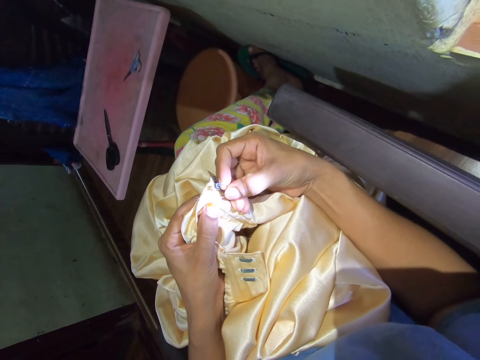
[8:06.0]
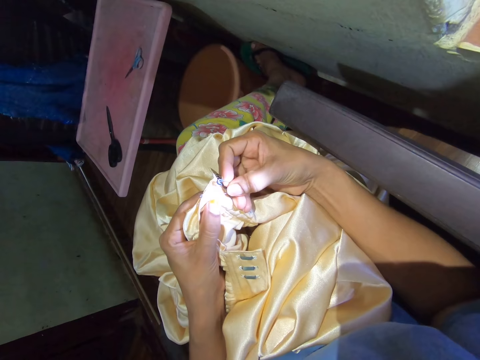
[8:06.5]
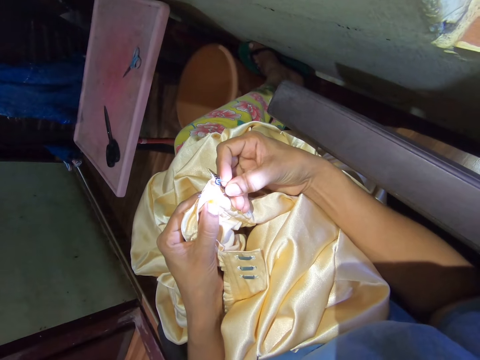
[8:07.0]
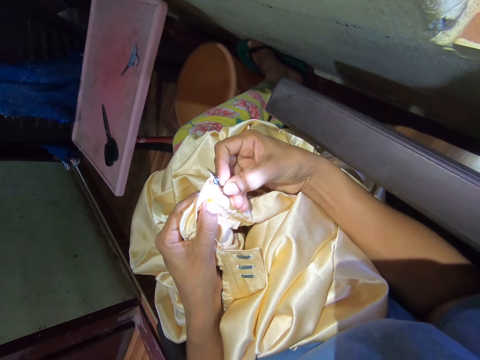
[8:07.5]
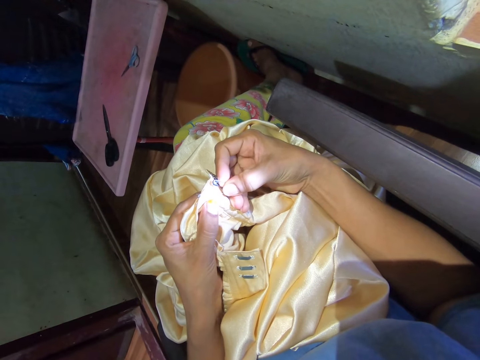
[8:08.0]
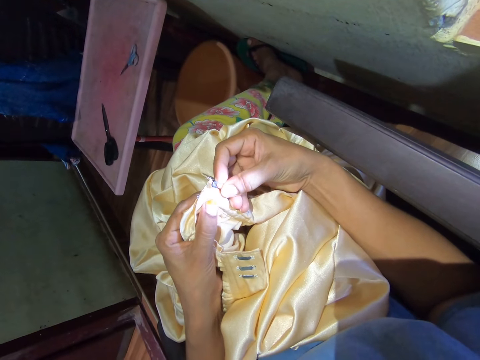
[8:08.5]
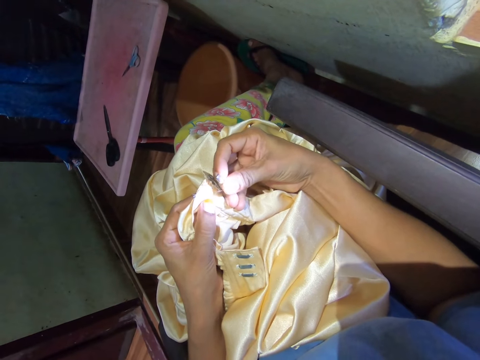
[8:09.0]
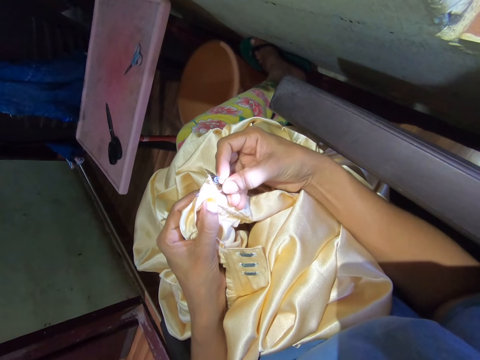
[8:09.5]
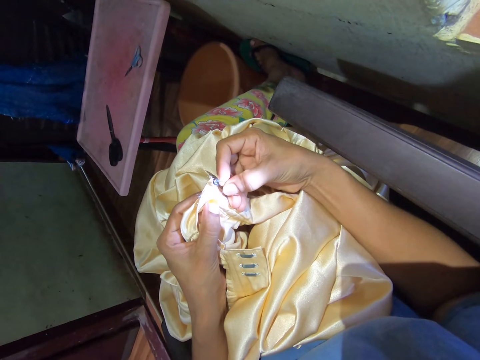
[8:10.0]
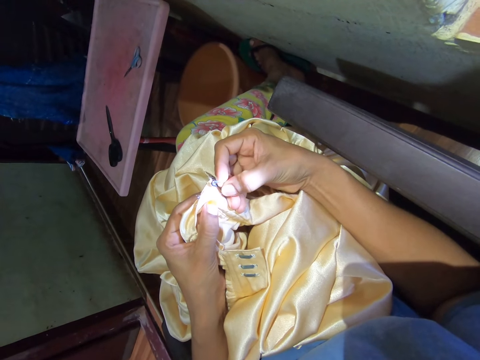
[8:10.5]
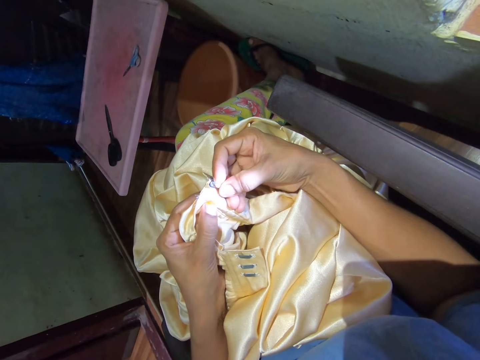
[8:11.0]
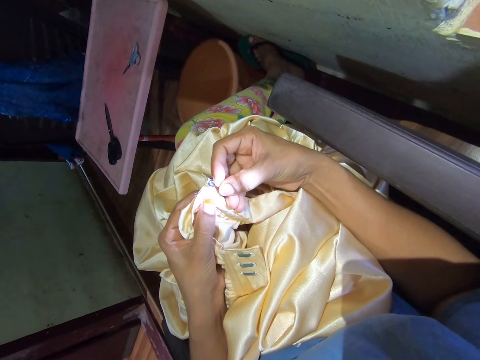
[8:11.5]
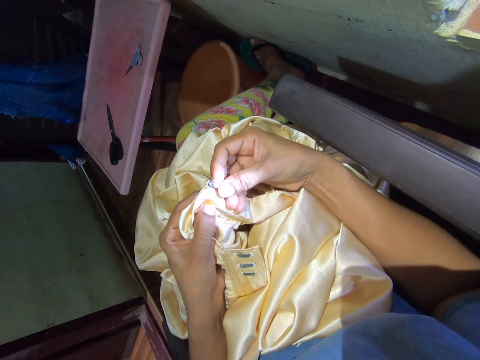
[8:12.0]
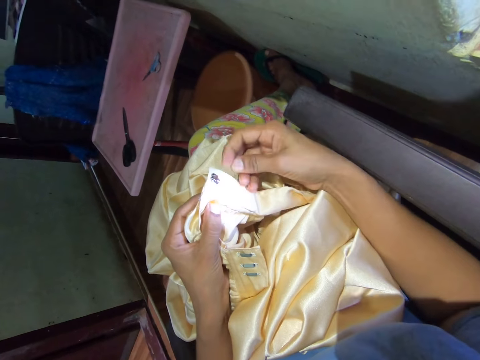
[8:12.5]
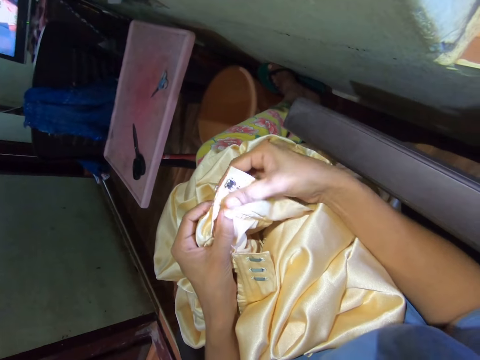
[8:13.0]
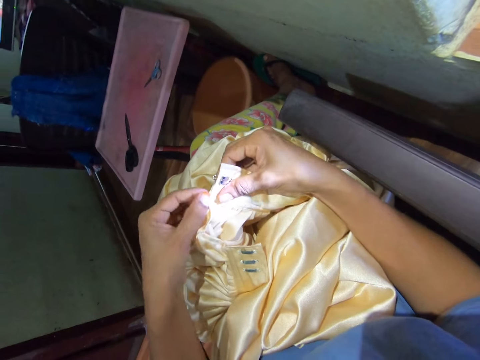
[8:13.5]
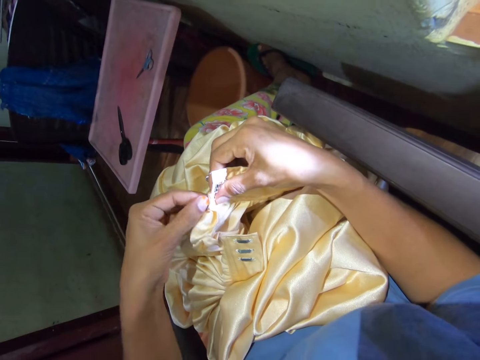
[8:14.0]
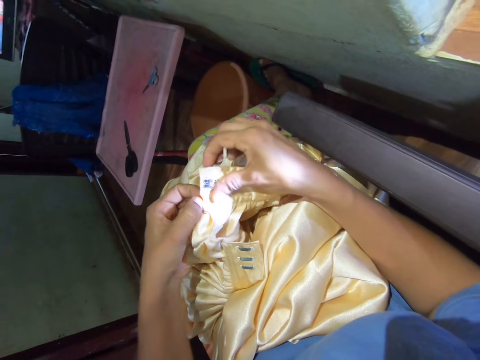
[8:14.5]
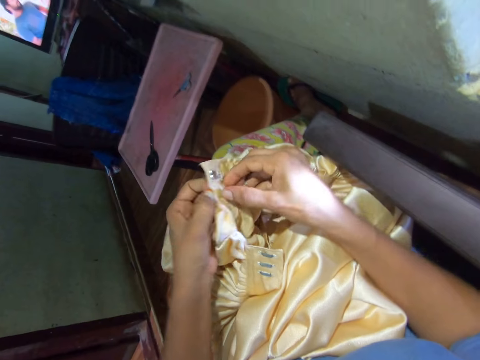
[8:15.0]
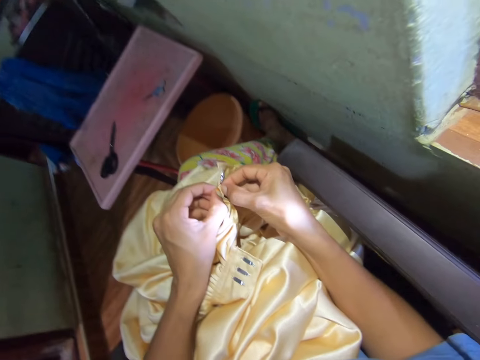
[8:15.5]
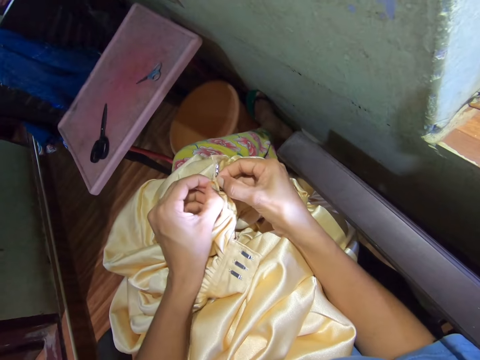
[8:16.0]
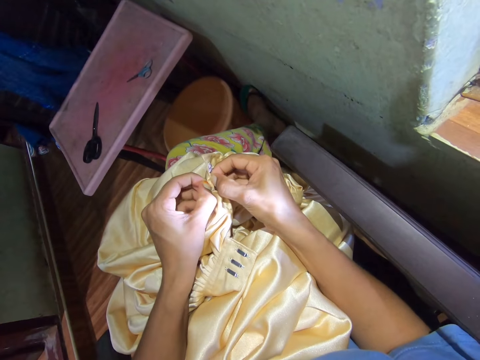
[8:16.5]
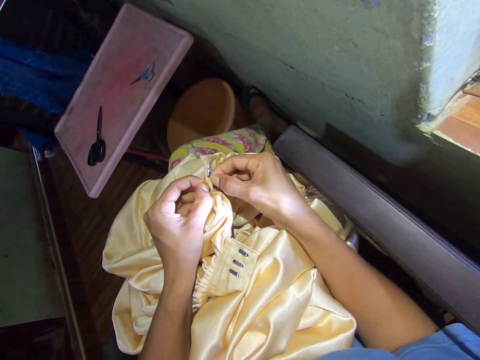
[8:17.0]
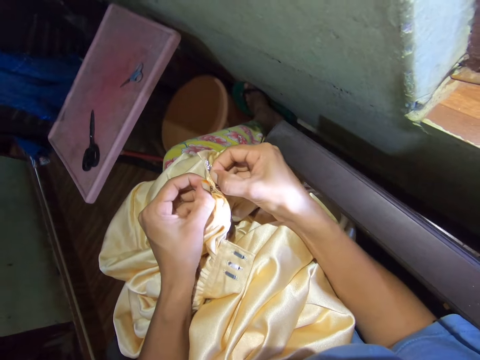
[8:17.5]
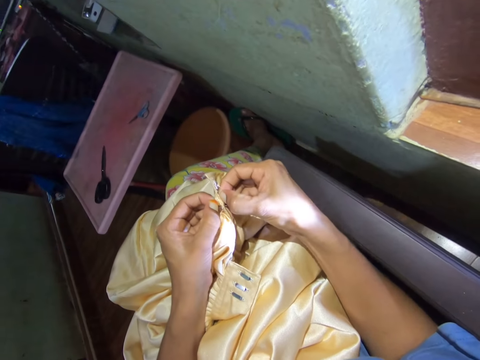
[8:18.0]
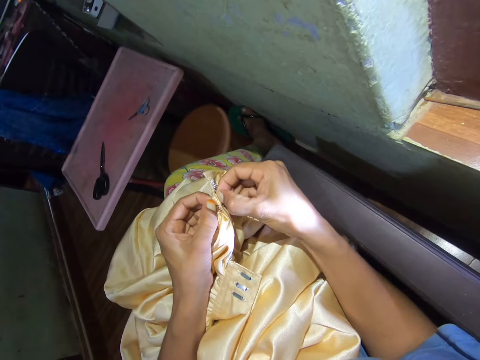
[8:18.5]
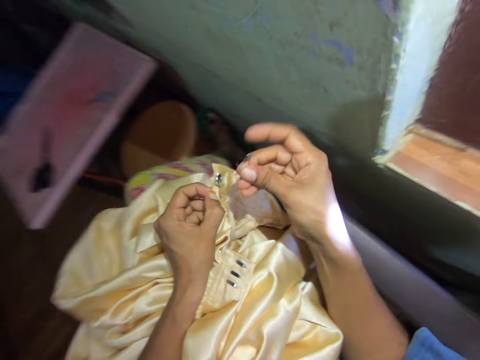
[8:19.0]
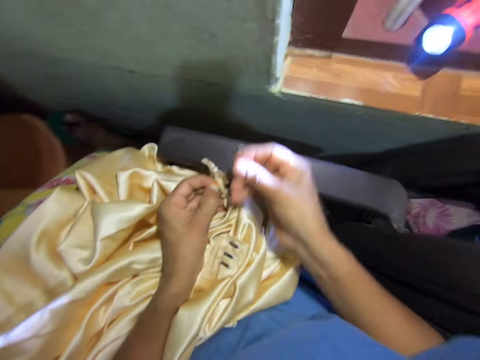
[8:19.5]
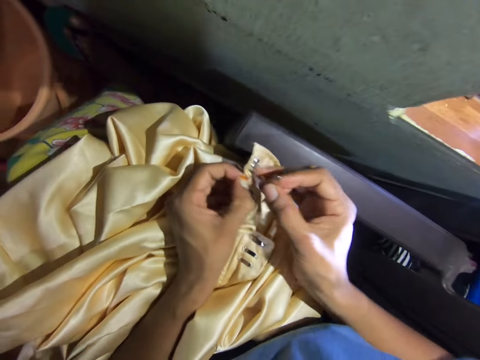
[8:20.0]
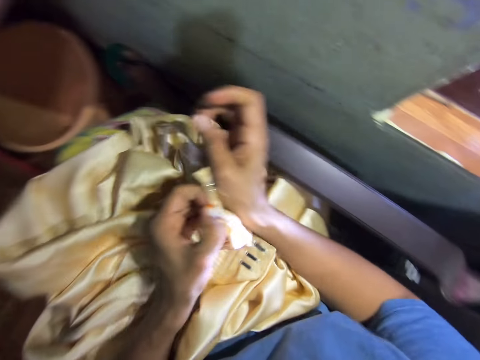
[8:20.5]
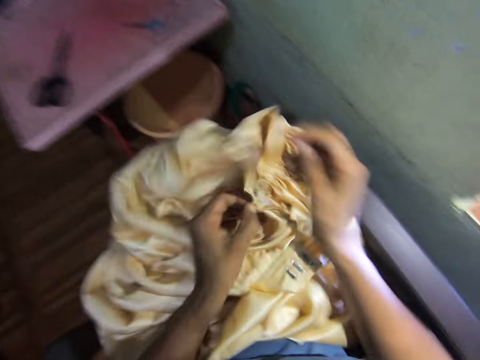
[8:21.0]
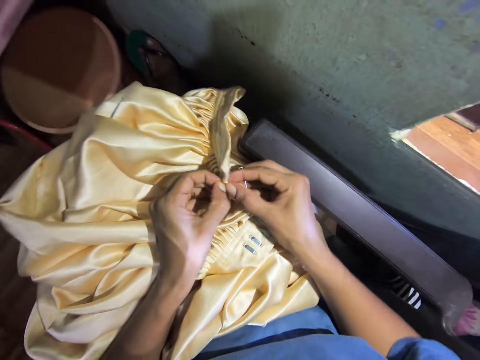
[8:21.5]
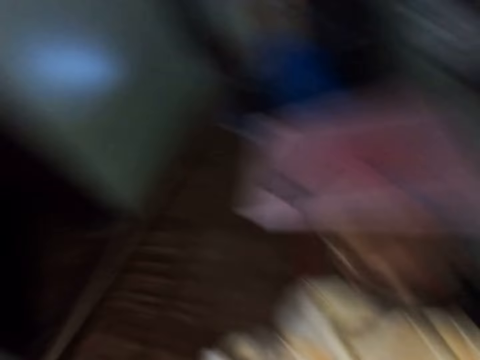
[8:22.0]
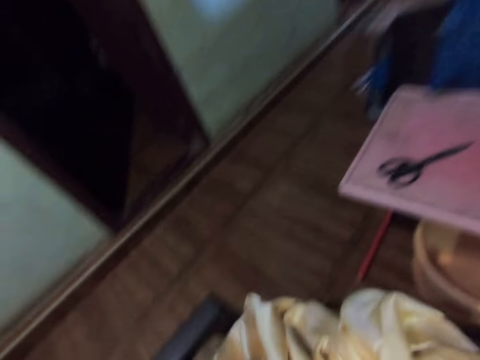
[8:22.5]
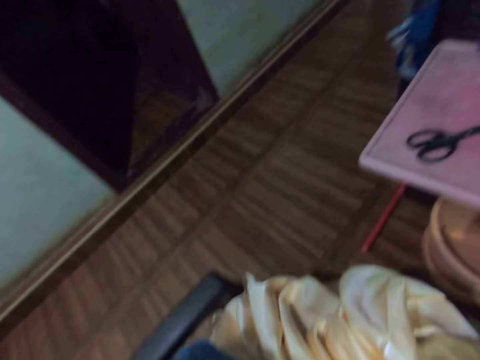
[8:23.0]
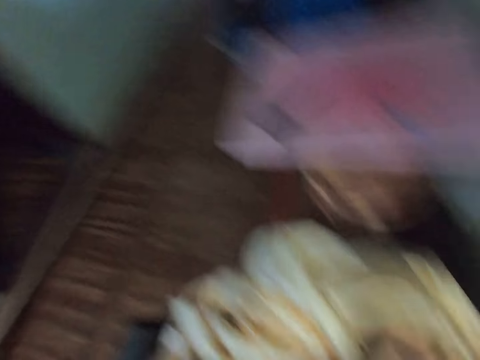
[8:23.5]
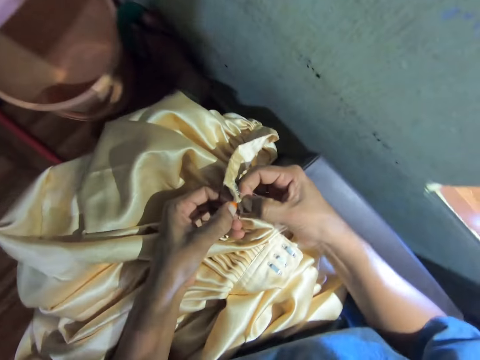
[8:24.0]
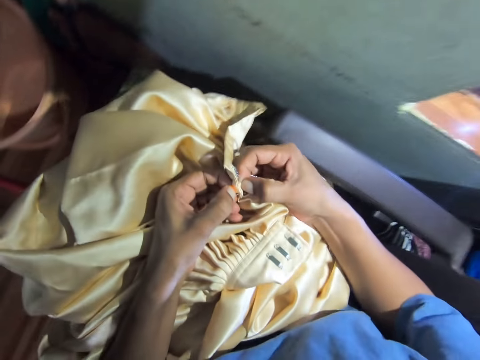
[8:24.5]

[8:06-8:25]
The camera wearer rips strings from the waist band with the safety pin. They pull open the cloth with fingers. They adjust the waist band. They put the safety pin on the cloth, lift the cloth, pull open the cloth with fingers and look around.

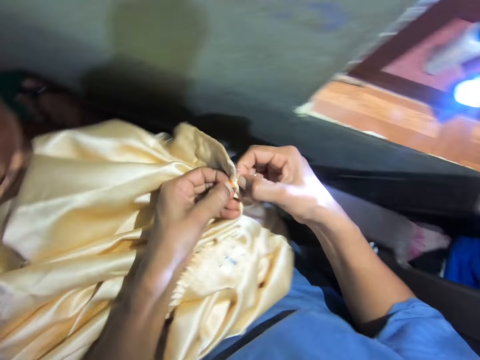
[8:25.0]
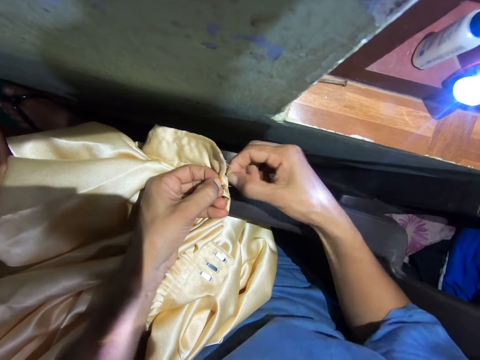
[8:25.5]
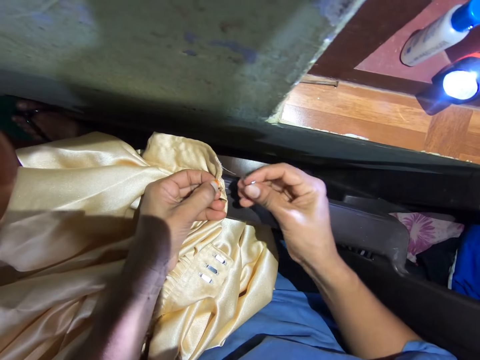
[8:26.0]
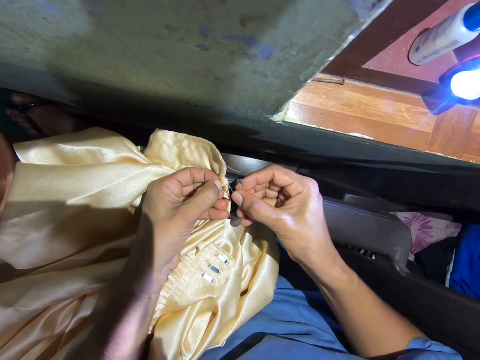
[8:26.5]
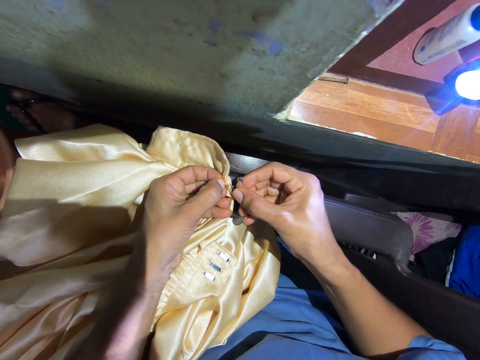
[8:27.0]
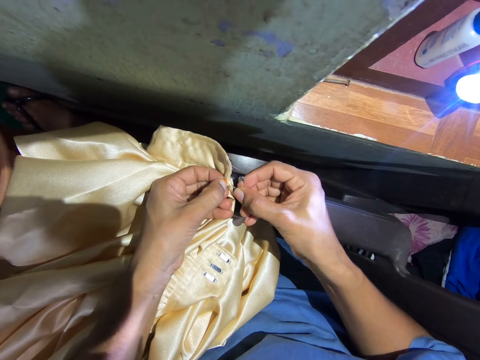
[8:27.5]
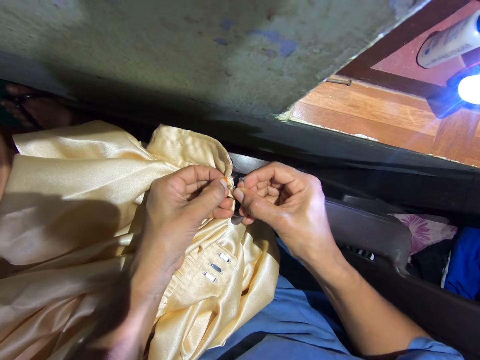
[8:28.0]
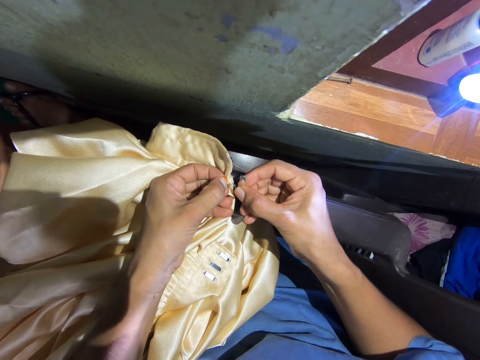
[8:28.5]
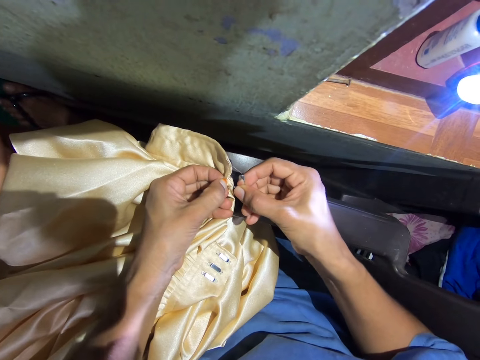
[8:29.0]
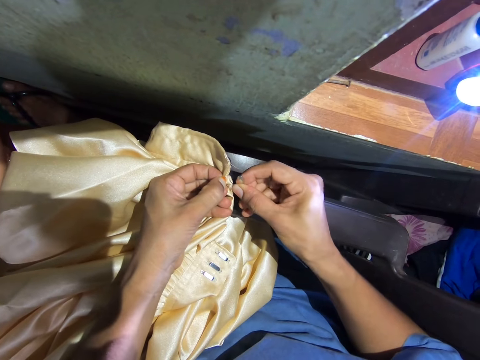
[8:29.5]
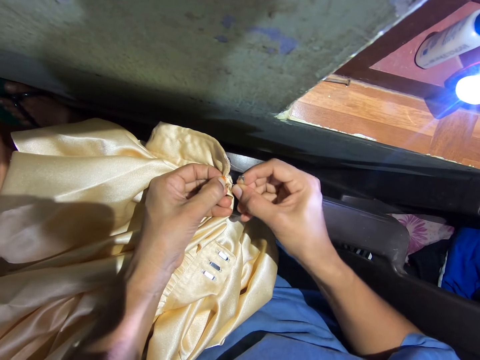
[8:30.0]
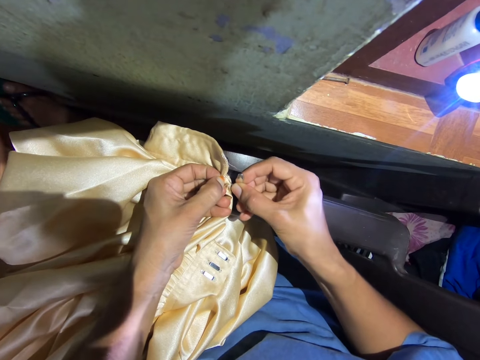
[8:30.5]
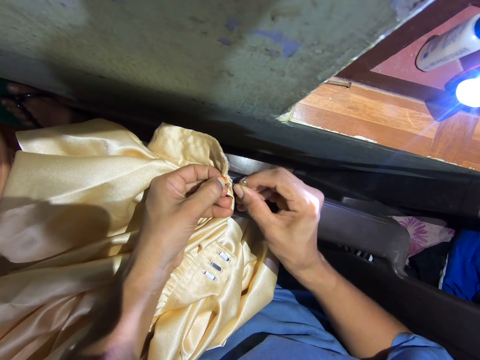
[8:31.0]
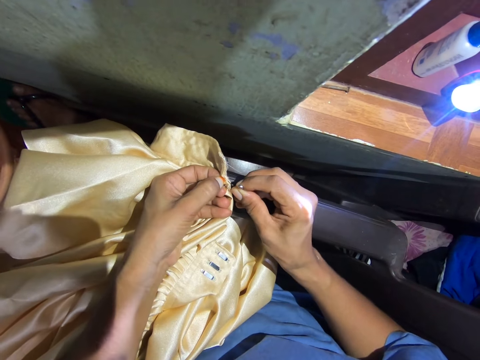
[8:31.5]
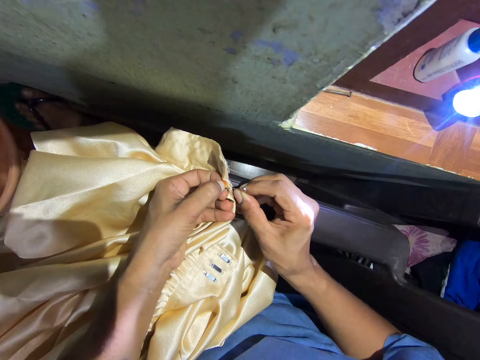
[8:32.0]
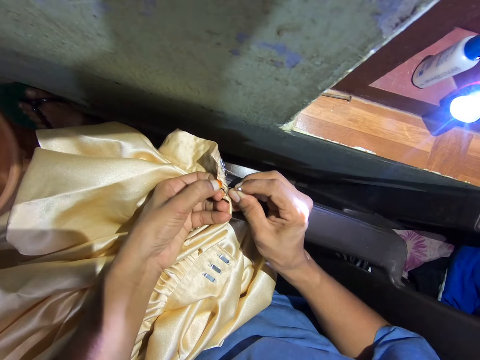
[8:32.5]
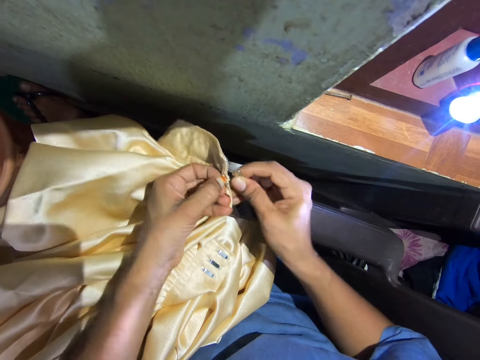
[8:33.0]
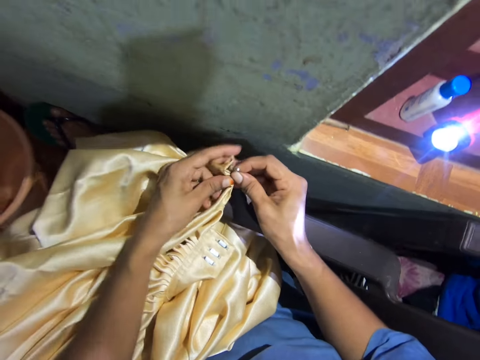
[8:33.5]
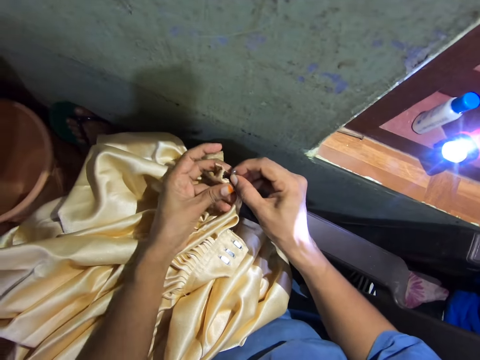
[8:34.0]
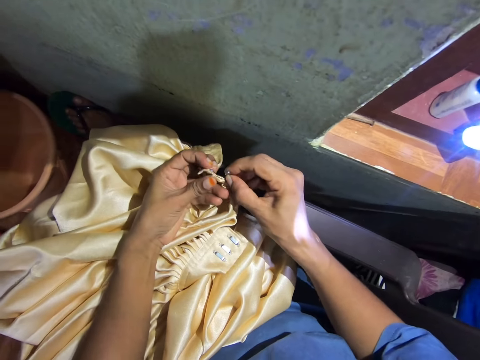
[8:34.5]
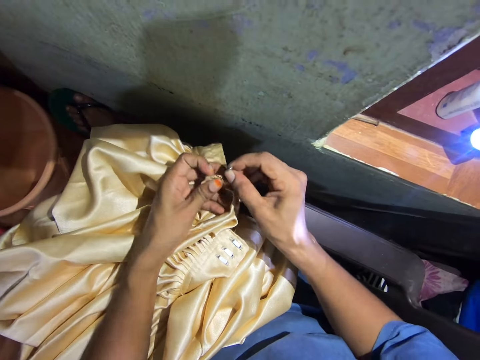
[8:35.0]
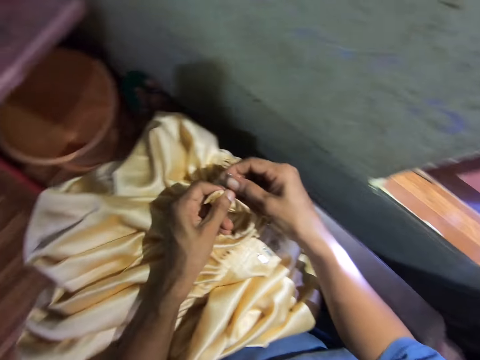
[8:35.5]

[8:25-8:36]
The camera wearer puts the safety pin on the cloth. They rip strings from the waist band with the safety pin.
